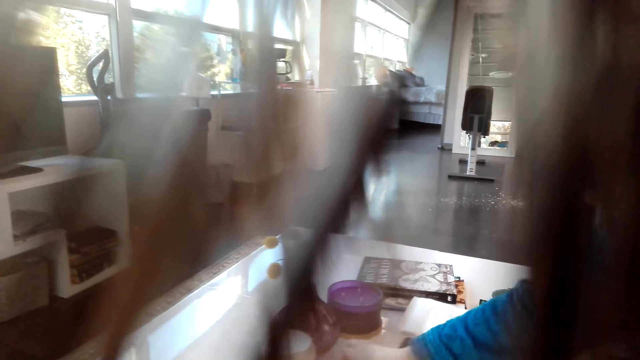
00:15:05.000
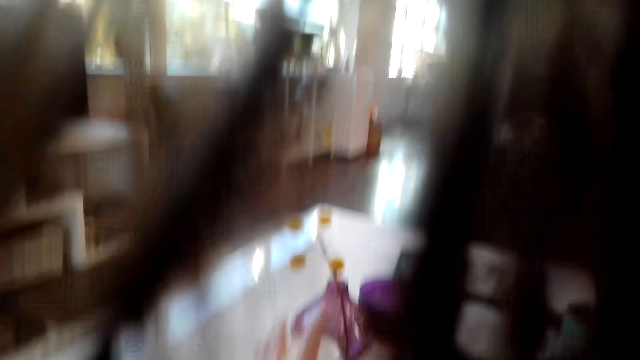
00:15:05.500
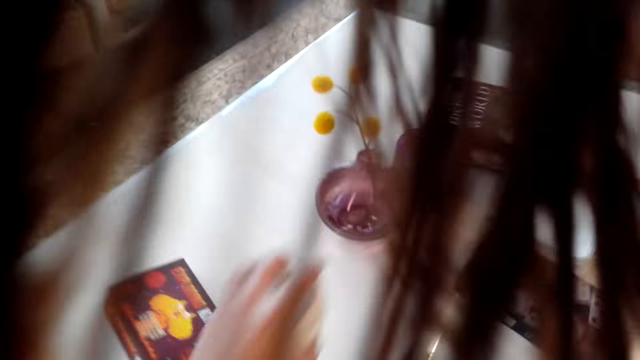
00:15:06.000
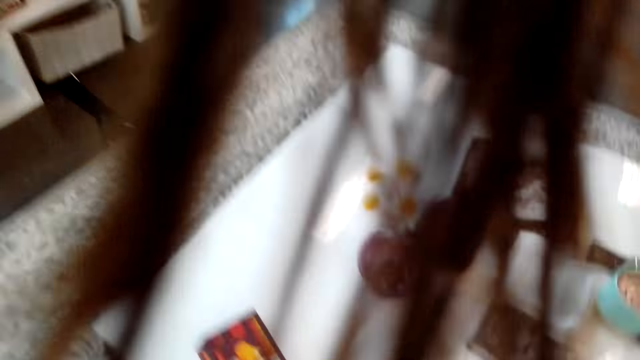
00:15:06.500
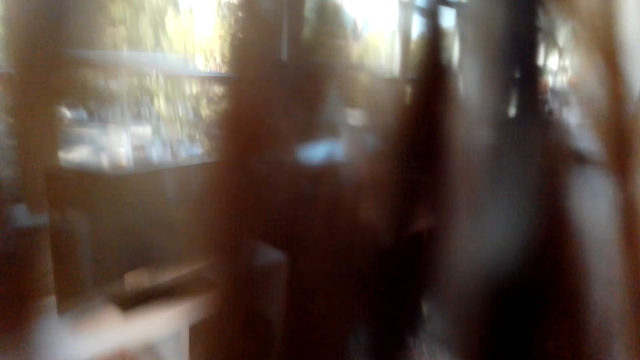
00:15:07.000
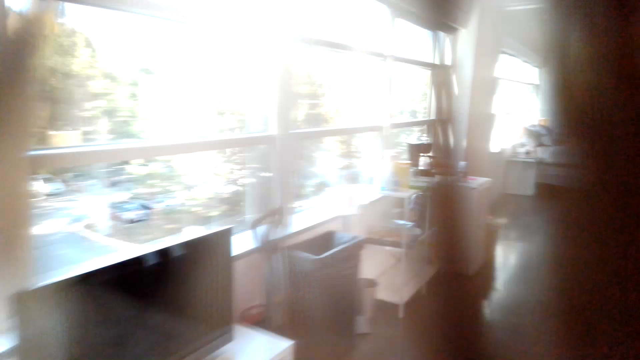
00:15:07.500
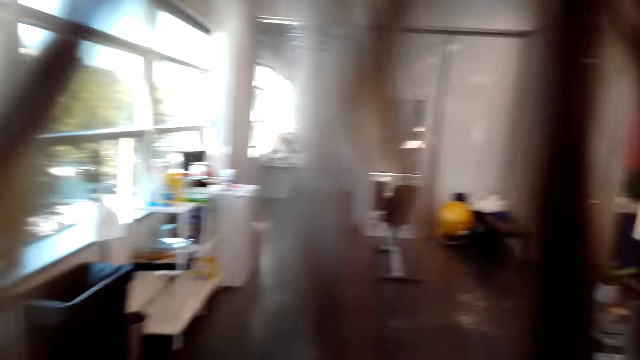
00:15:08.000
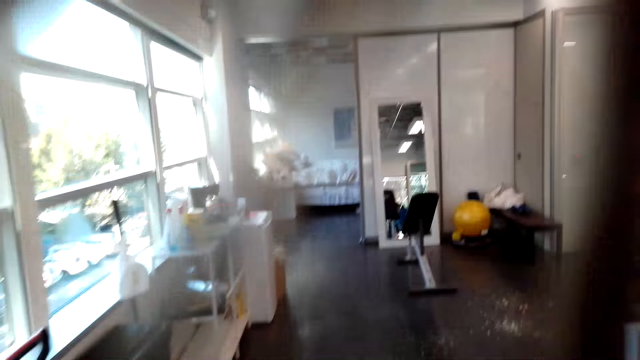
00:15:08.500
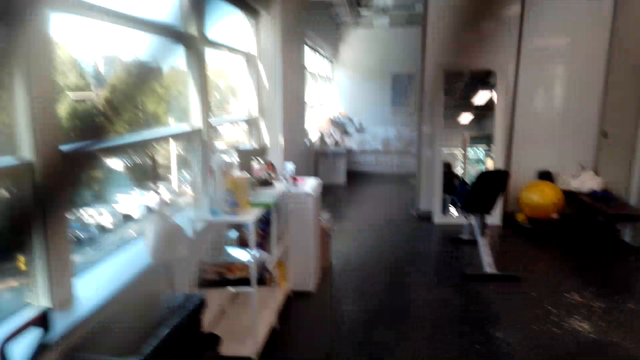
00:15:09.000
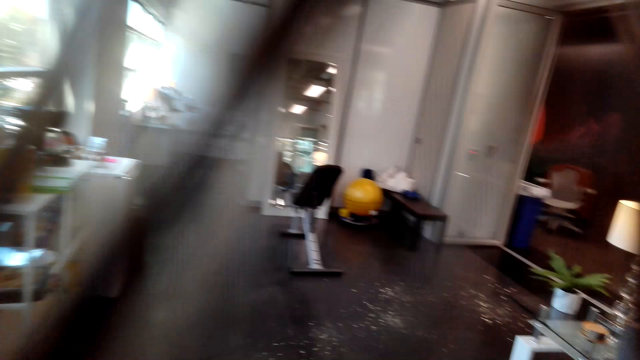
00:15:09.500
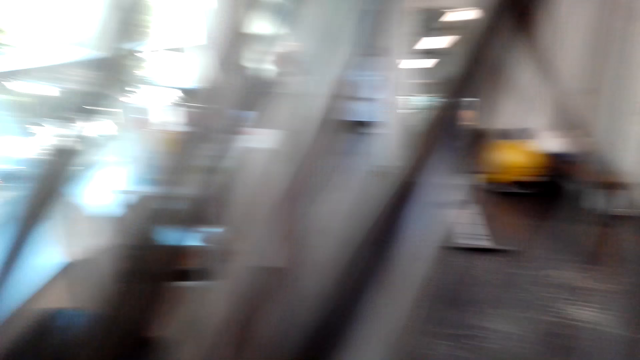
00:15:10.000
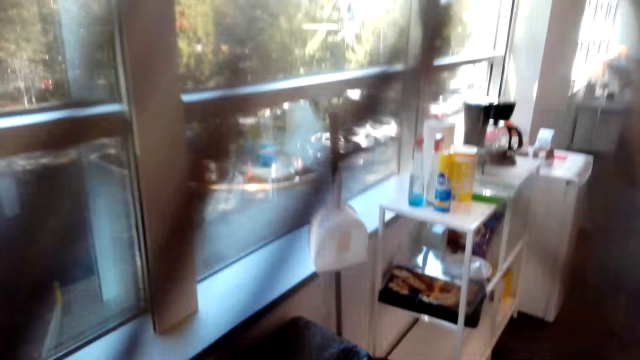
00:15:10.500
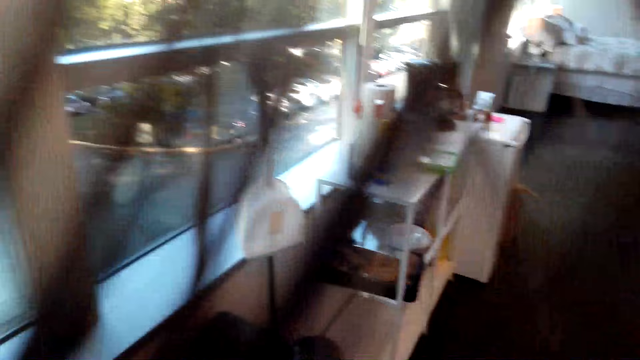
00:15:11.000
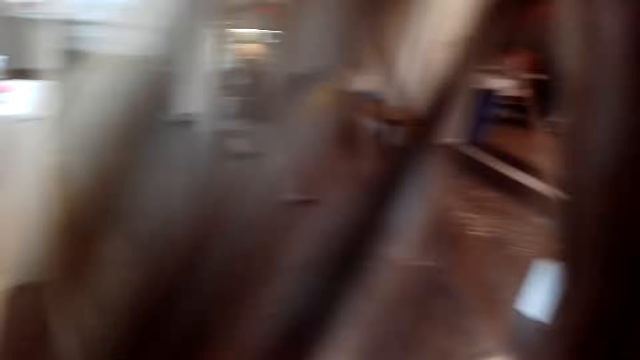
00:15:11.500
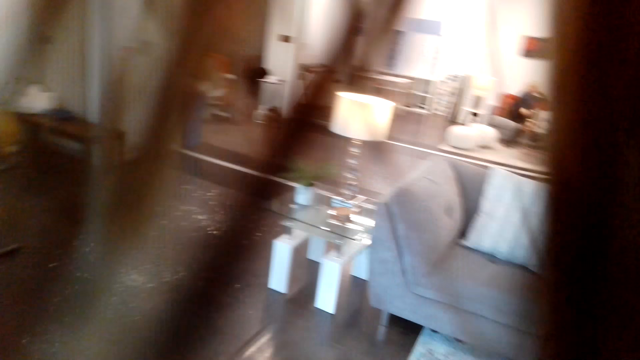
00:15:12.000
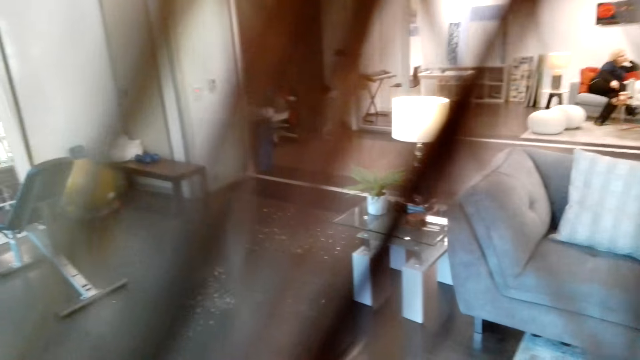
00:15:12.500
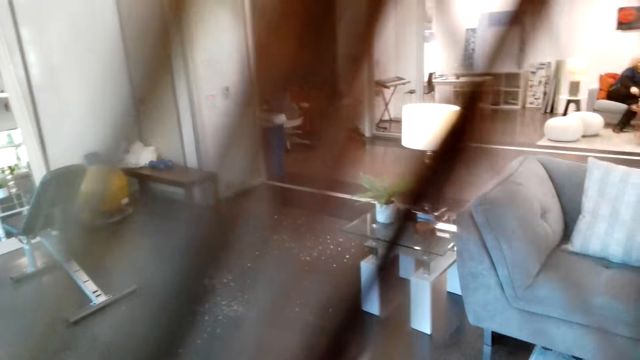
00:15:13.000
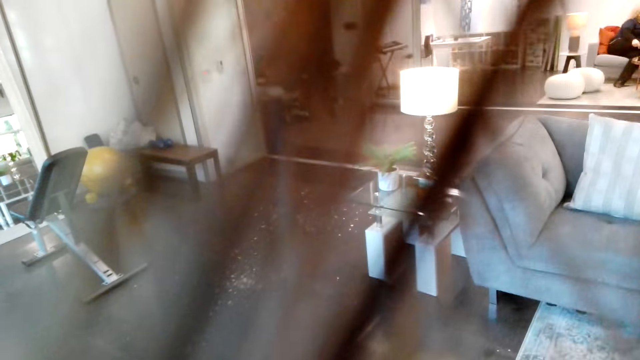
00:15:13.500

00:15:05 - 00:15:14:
The camera wearer picks up a container close to the vase on the table. They pull the container. They move around.

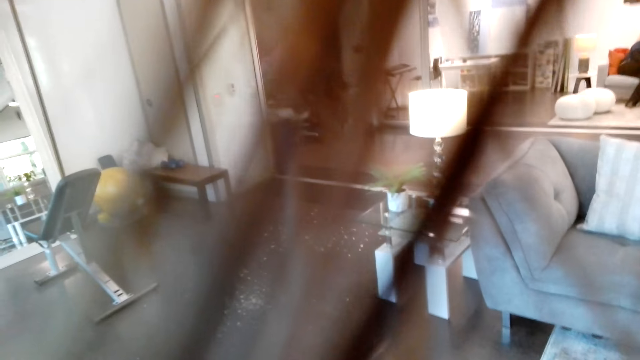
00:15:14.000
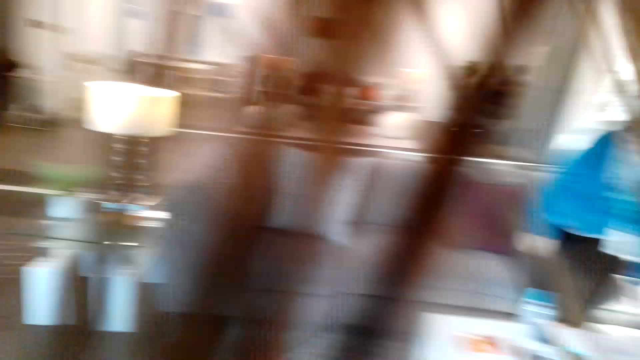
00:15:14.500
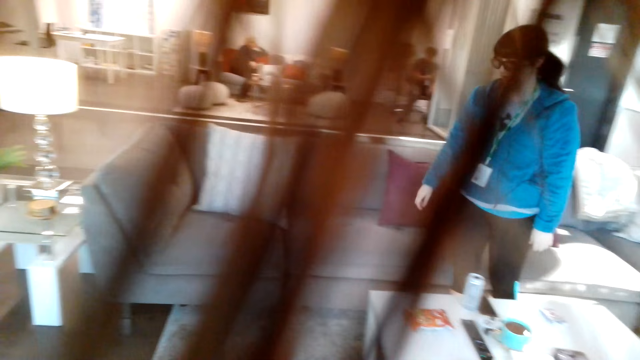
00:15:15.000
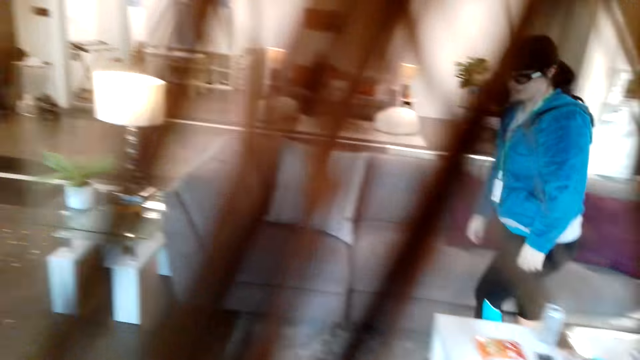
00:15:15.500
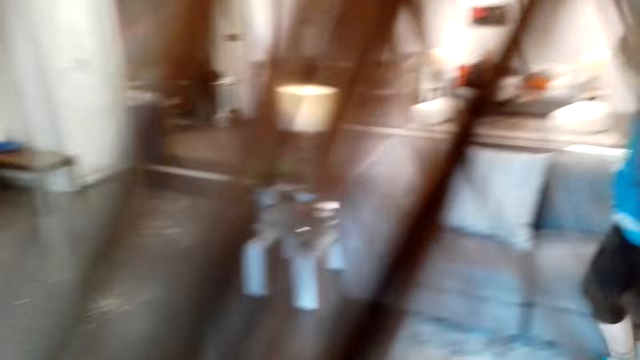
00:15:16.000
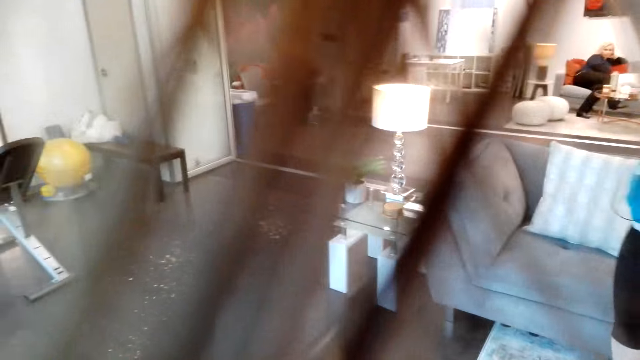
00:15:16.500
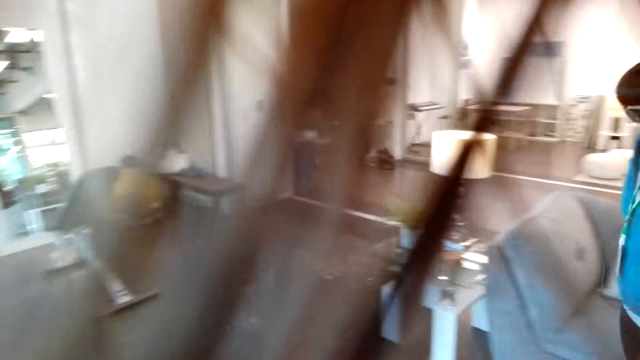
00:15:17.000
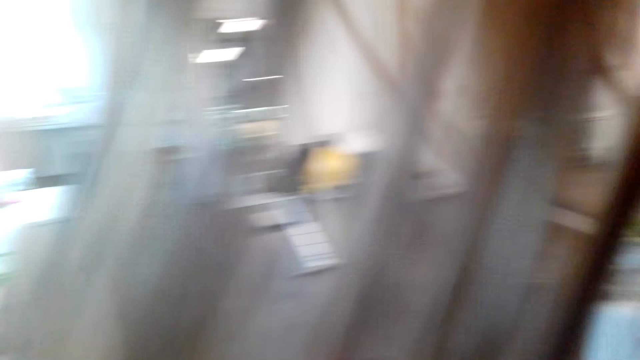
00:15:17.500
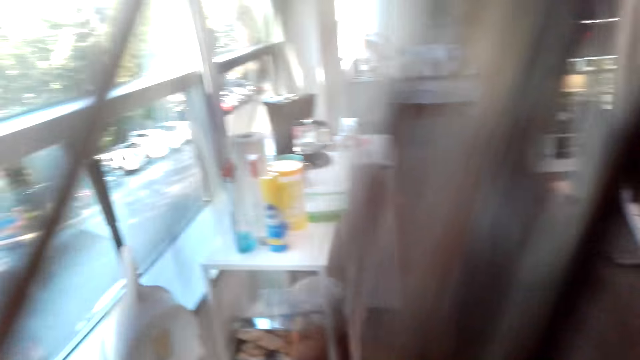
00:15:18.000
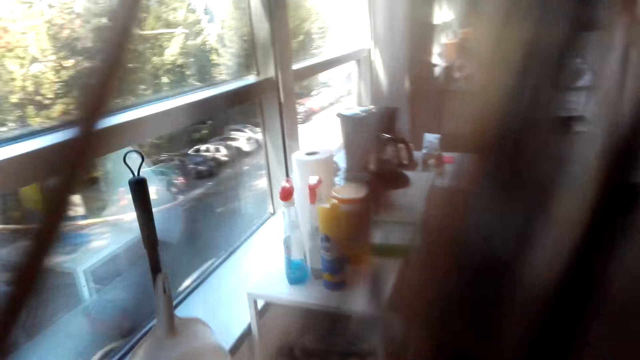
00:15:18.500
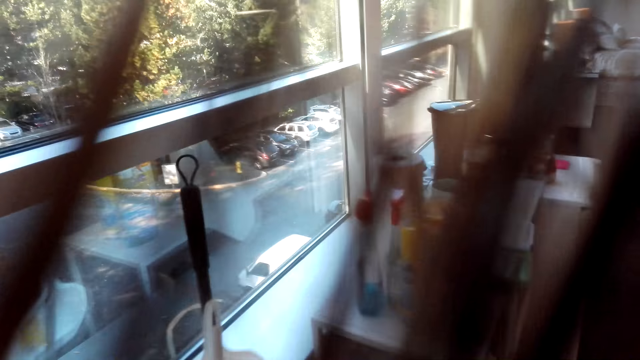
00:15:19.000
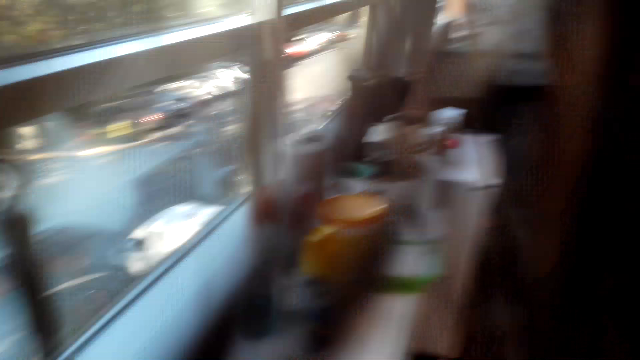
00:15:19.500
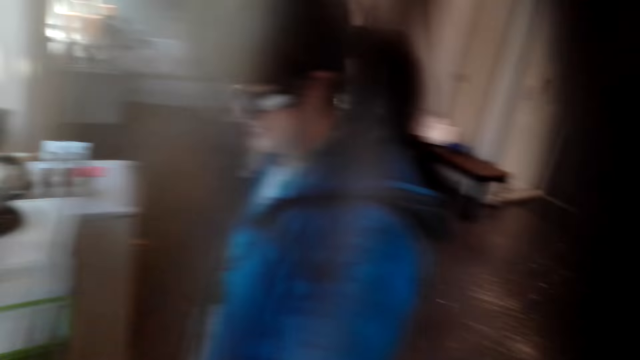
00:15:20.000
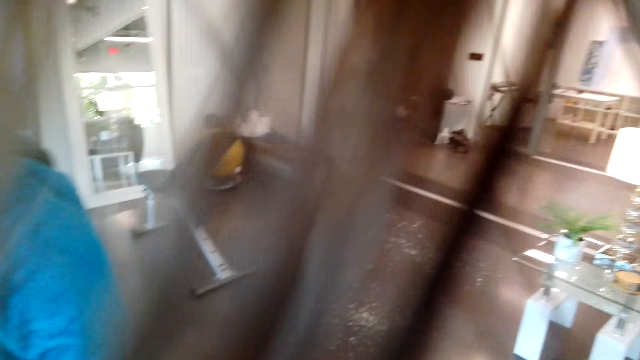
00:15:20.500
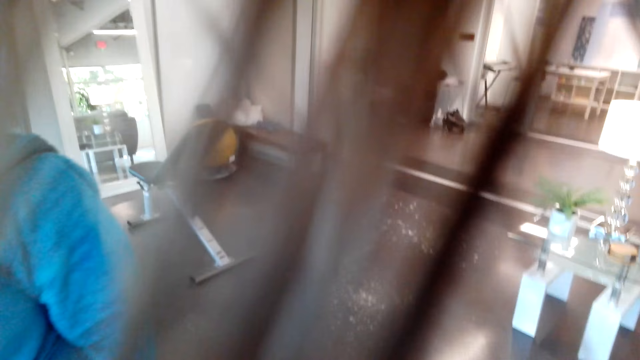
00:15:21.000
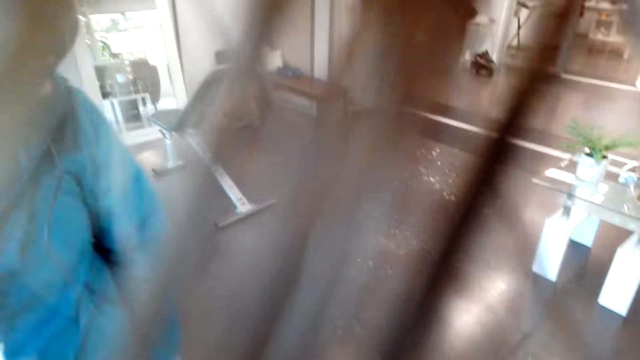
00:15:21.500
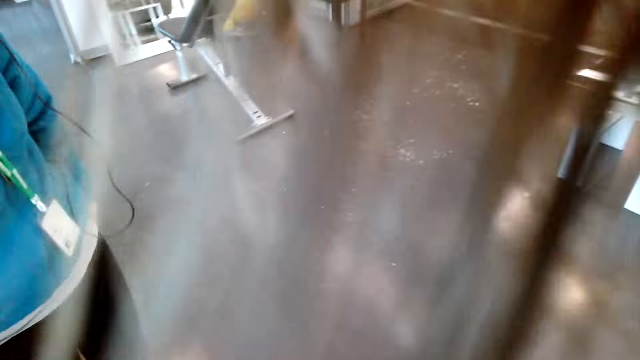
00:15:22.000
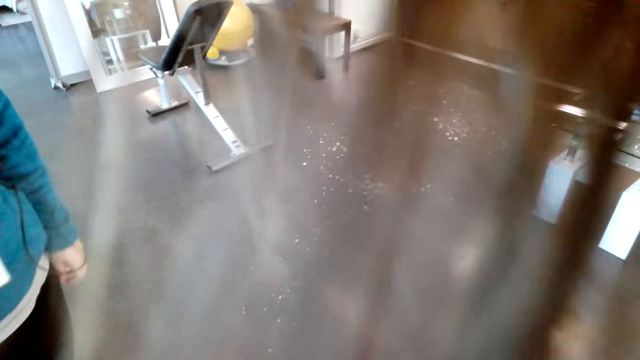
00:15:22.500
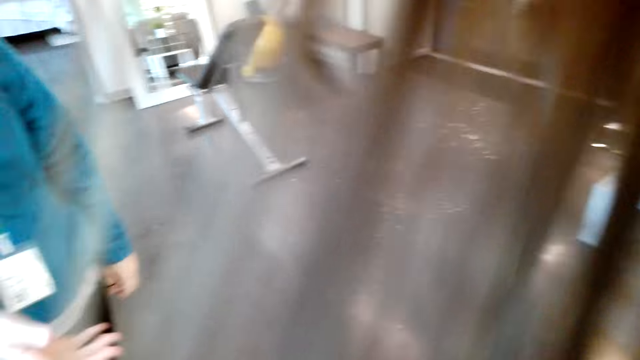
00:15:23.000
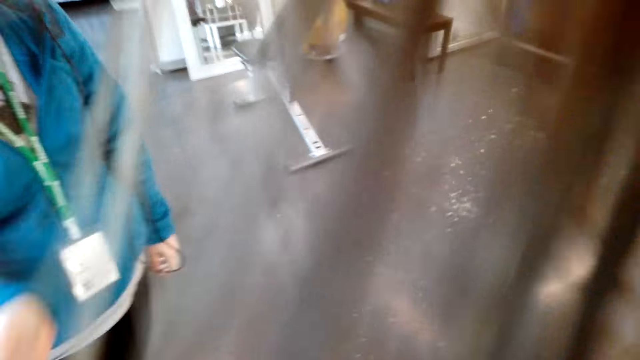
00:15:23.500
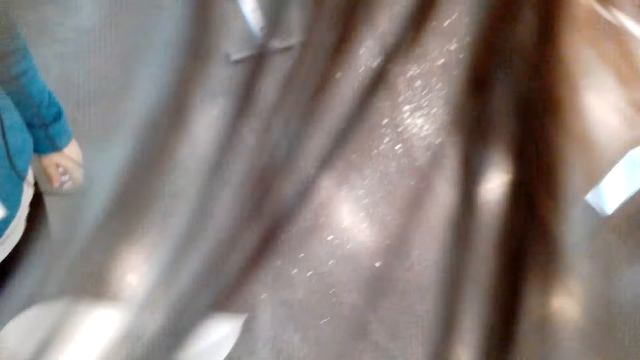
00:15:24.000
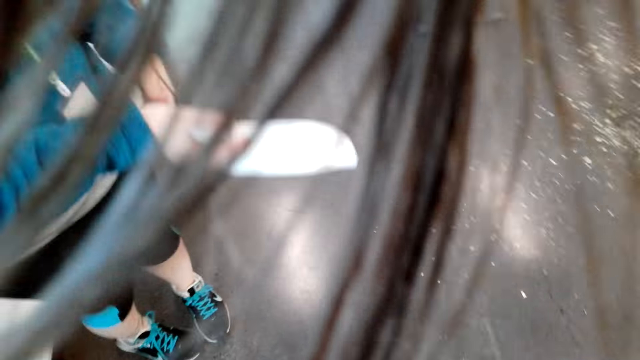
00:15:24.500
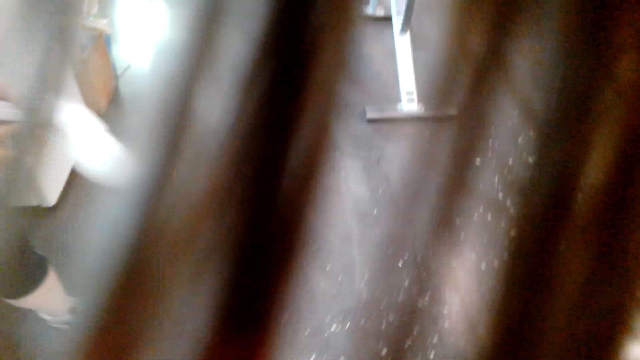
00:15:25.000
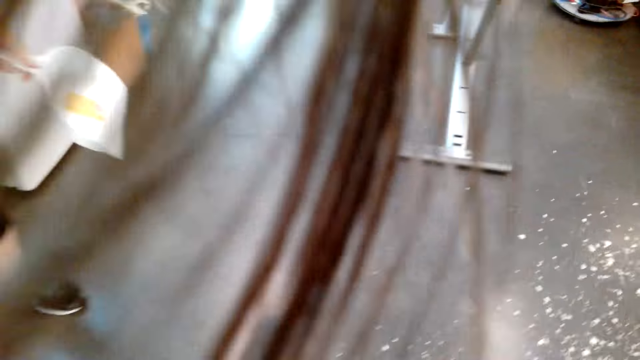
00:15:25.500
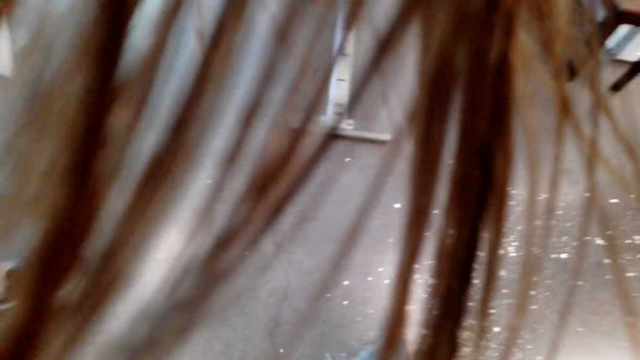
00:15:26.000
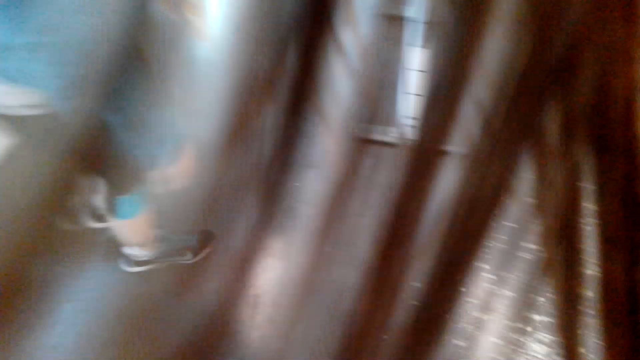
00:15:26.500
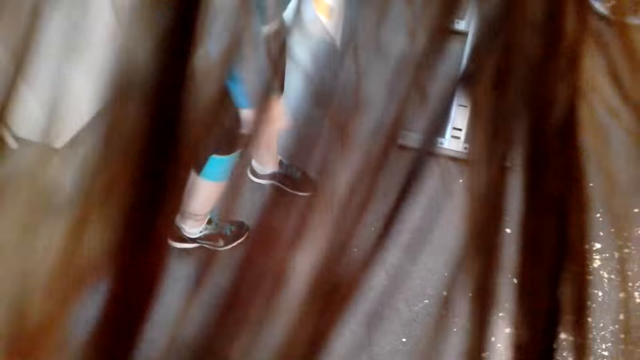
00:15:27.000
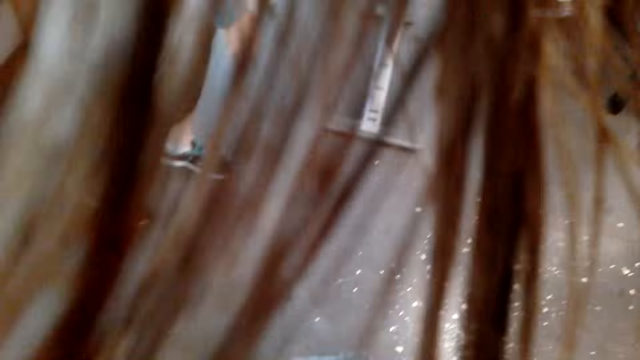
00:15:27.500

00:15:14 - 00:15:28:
A man walks along the house. The camera wearer takes a broom. They sweep the floor. The man holds a dustpan.
